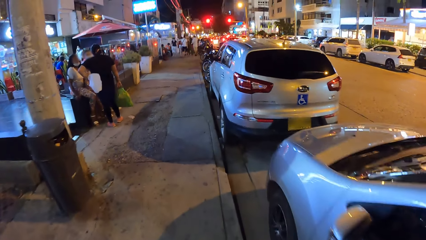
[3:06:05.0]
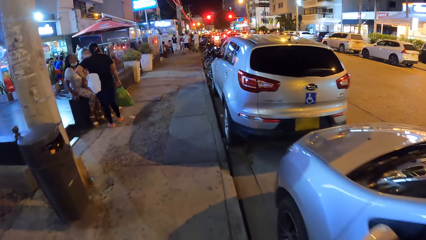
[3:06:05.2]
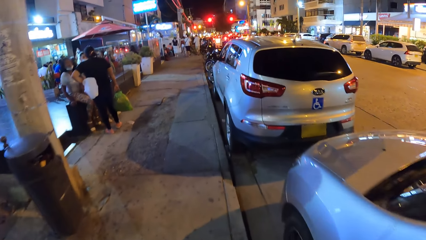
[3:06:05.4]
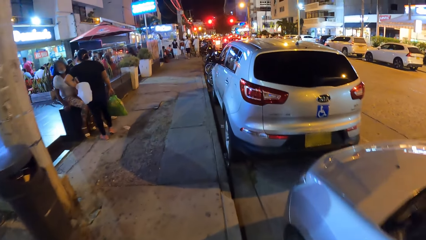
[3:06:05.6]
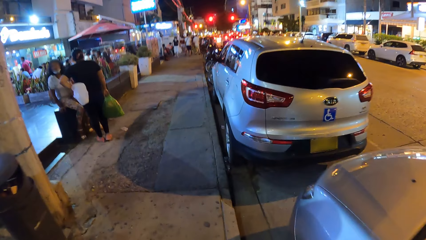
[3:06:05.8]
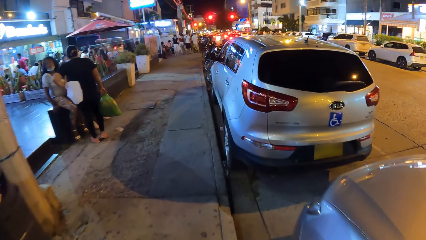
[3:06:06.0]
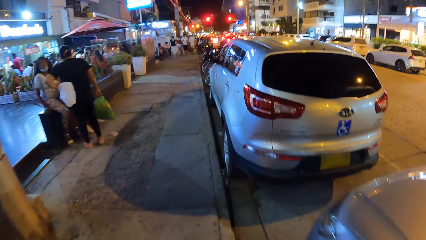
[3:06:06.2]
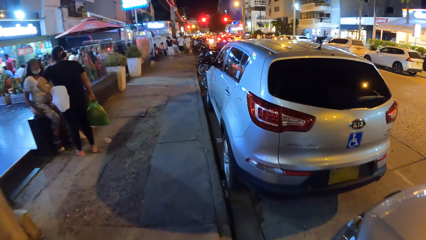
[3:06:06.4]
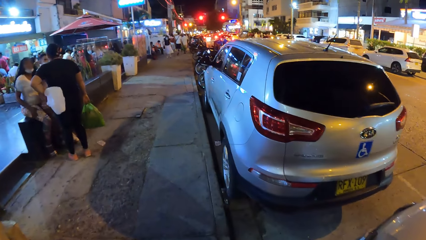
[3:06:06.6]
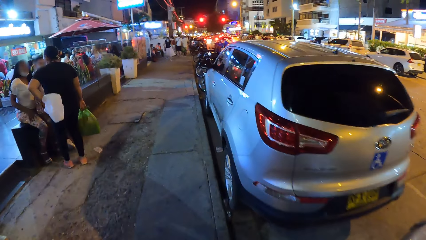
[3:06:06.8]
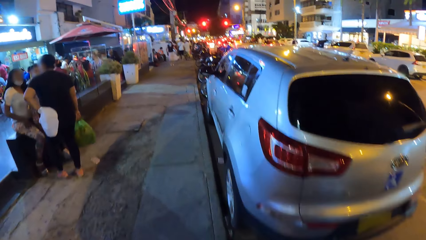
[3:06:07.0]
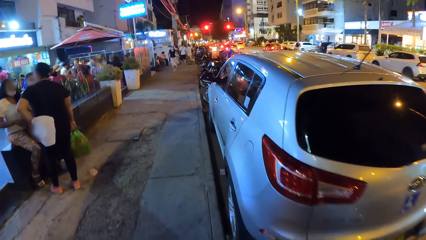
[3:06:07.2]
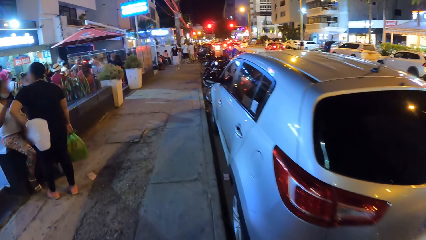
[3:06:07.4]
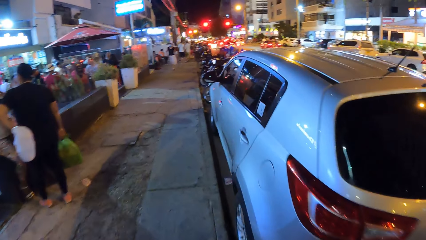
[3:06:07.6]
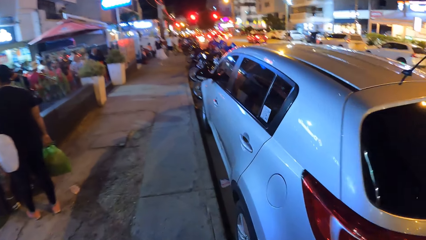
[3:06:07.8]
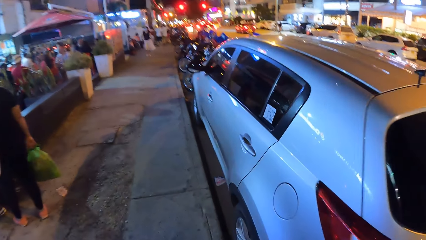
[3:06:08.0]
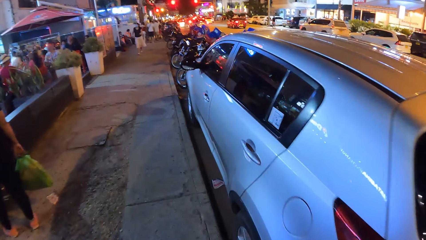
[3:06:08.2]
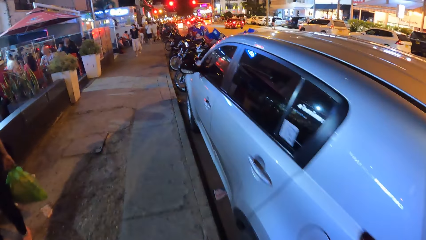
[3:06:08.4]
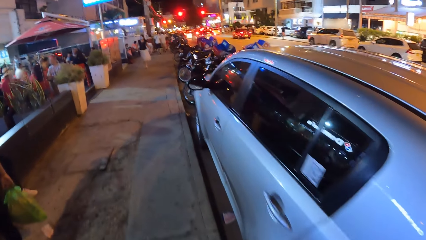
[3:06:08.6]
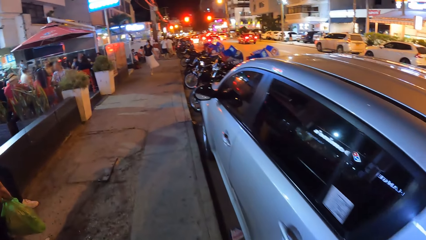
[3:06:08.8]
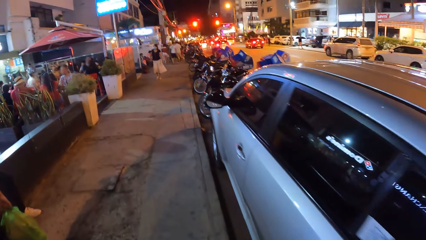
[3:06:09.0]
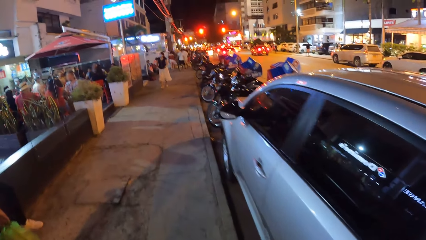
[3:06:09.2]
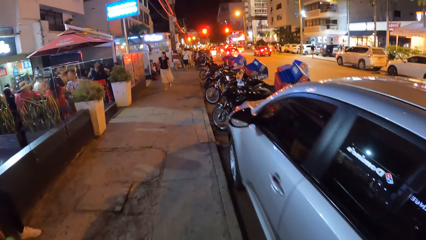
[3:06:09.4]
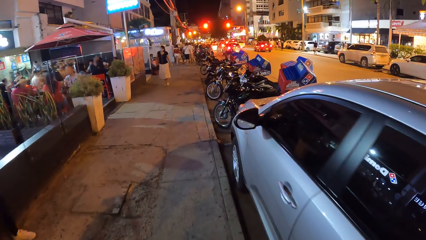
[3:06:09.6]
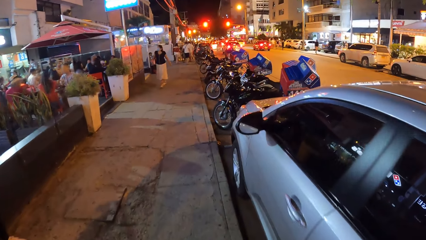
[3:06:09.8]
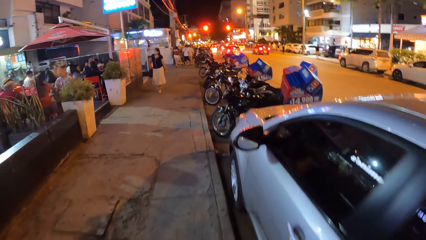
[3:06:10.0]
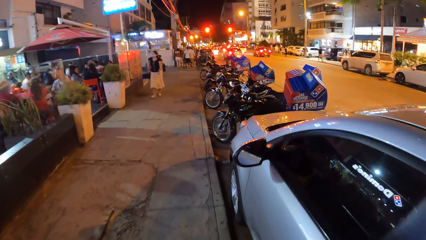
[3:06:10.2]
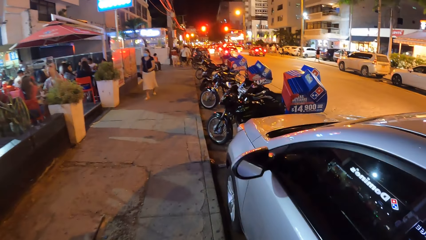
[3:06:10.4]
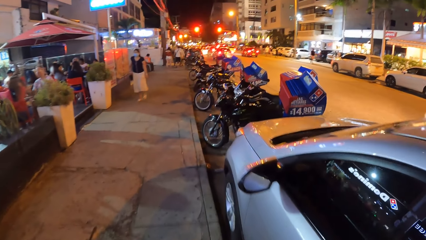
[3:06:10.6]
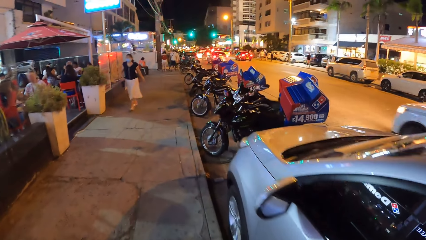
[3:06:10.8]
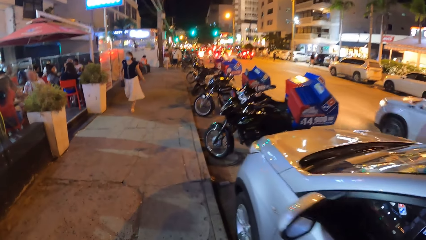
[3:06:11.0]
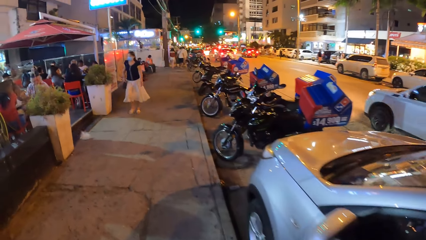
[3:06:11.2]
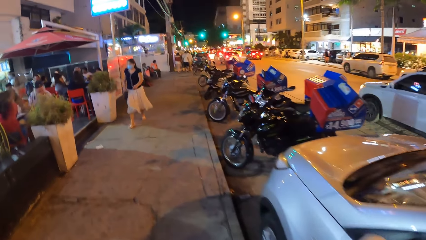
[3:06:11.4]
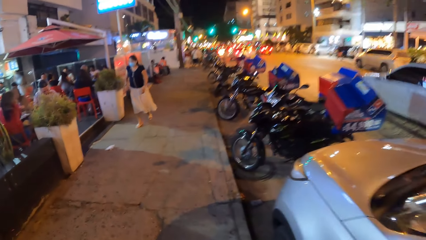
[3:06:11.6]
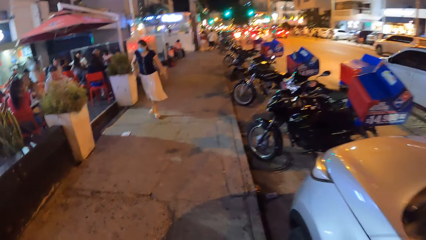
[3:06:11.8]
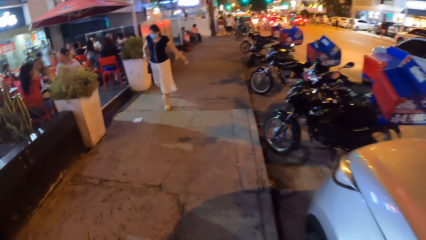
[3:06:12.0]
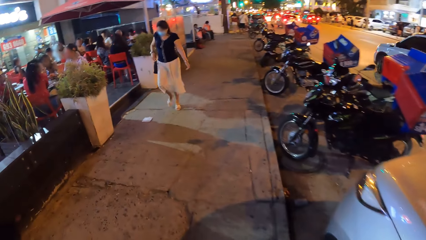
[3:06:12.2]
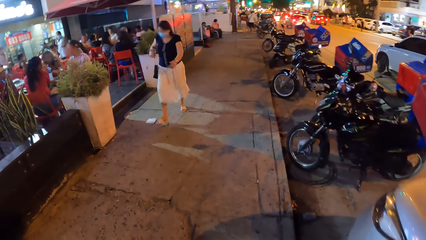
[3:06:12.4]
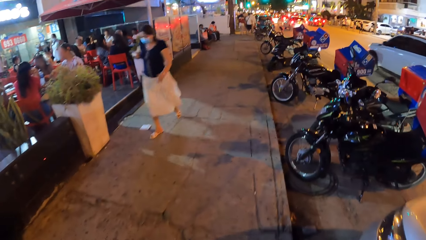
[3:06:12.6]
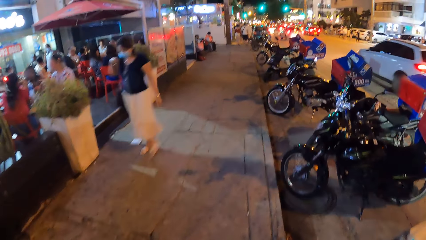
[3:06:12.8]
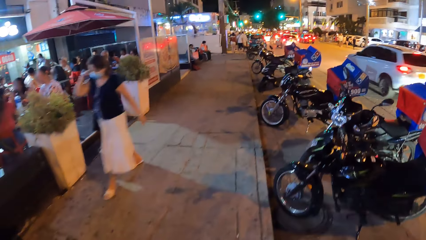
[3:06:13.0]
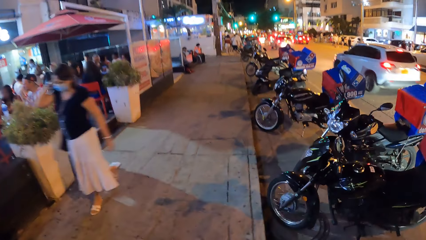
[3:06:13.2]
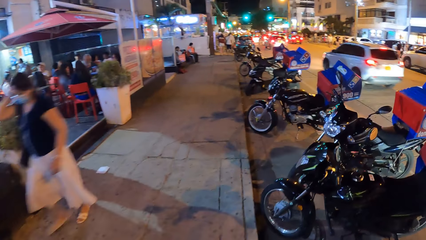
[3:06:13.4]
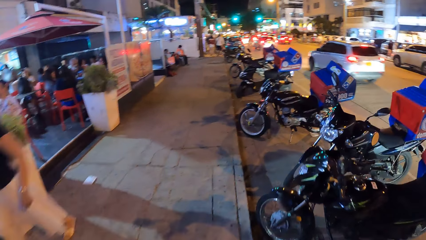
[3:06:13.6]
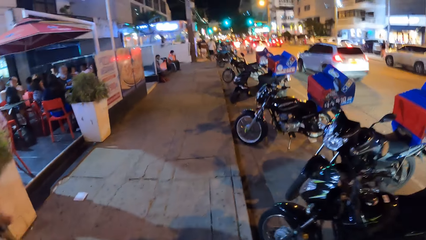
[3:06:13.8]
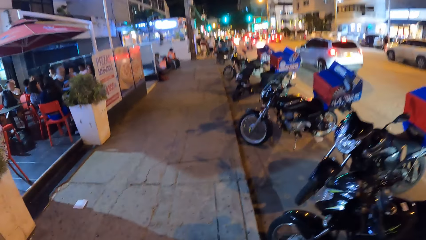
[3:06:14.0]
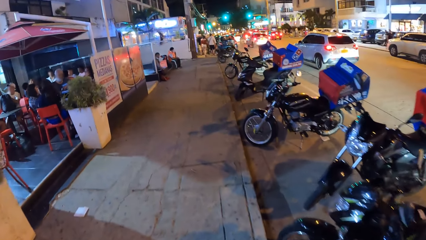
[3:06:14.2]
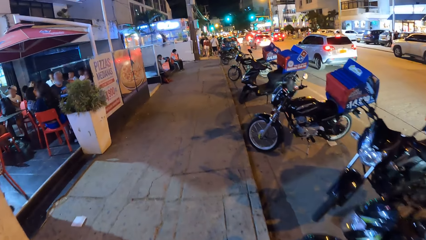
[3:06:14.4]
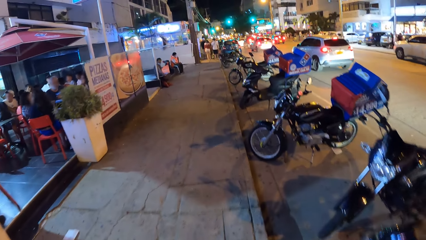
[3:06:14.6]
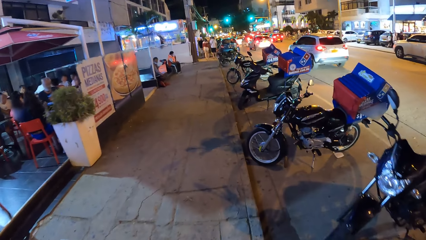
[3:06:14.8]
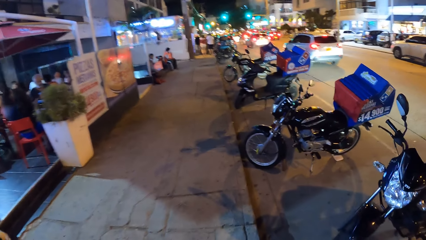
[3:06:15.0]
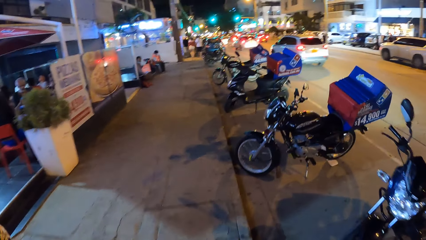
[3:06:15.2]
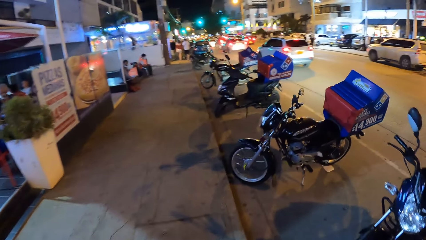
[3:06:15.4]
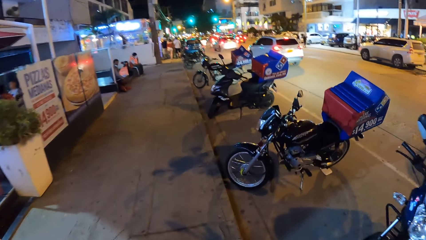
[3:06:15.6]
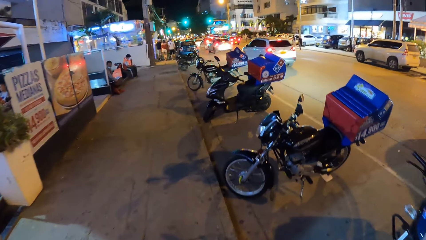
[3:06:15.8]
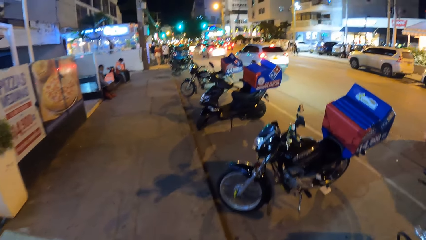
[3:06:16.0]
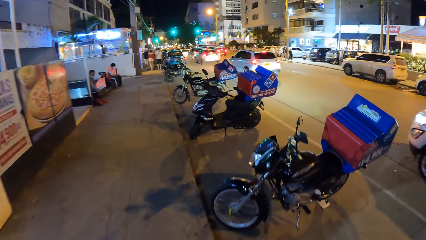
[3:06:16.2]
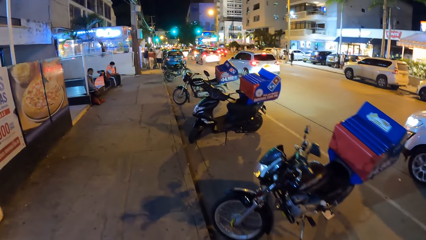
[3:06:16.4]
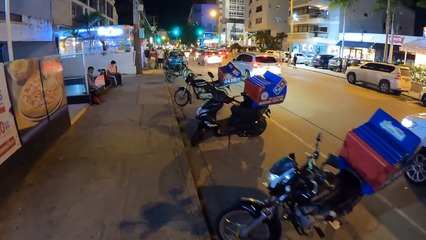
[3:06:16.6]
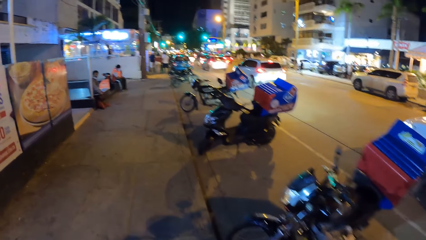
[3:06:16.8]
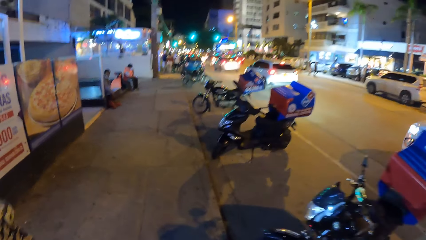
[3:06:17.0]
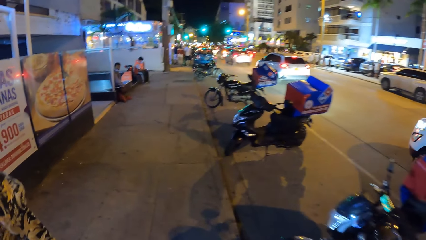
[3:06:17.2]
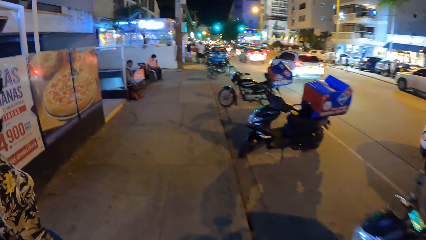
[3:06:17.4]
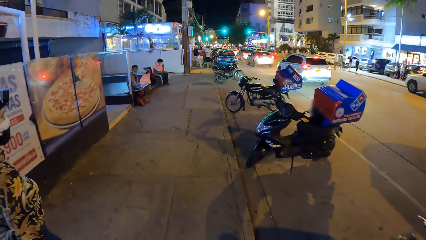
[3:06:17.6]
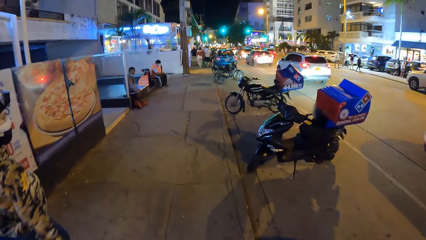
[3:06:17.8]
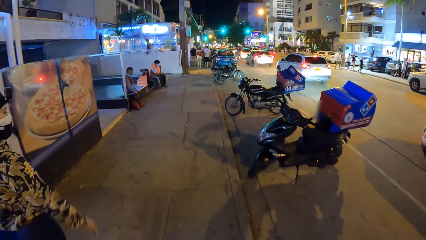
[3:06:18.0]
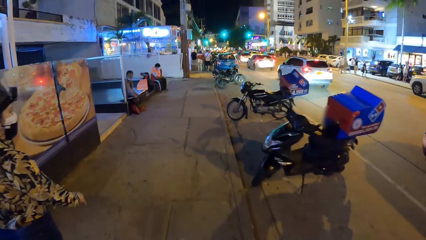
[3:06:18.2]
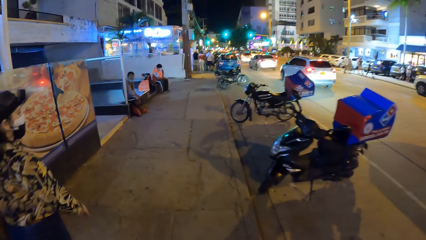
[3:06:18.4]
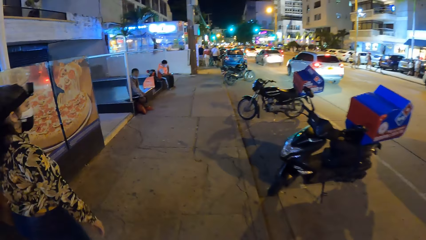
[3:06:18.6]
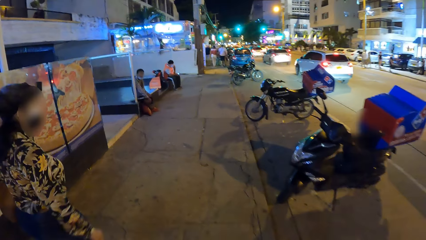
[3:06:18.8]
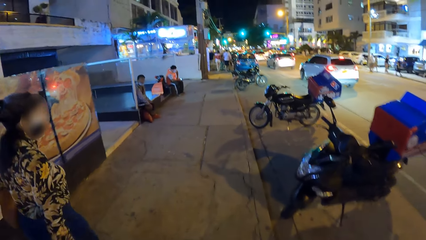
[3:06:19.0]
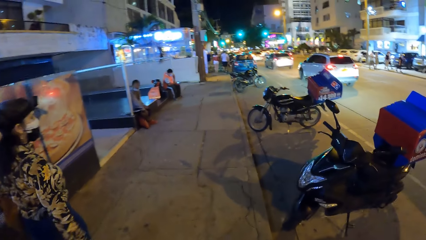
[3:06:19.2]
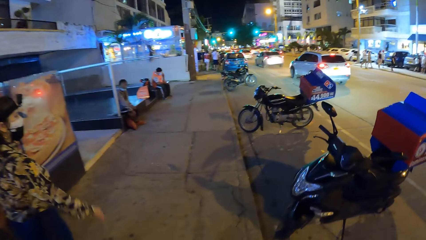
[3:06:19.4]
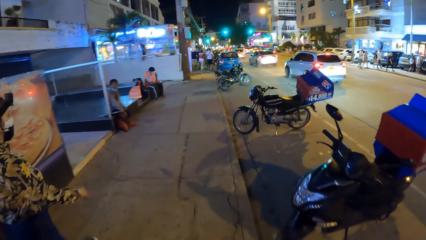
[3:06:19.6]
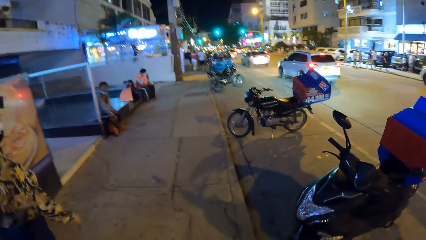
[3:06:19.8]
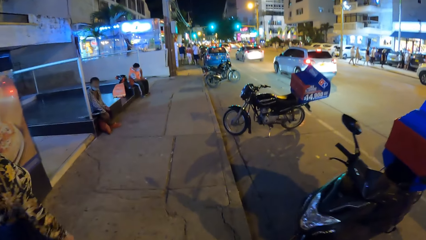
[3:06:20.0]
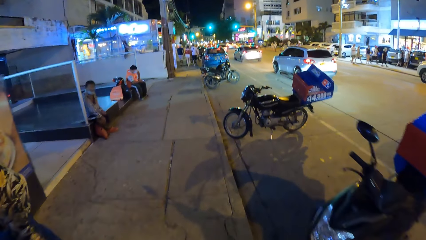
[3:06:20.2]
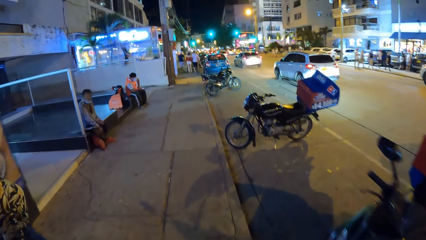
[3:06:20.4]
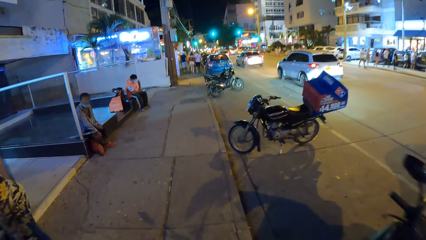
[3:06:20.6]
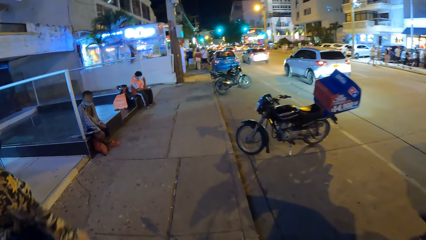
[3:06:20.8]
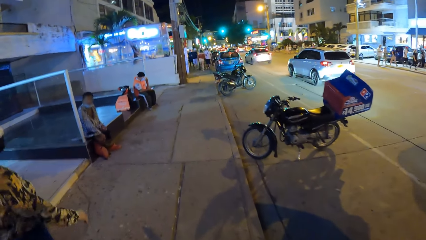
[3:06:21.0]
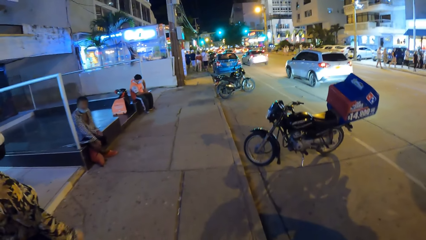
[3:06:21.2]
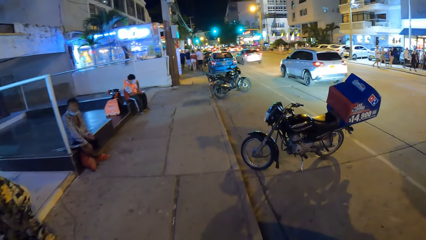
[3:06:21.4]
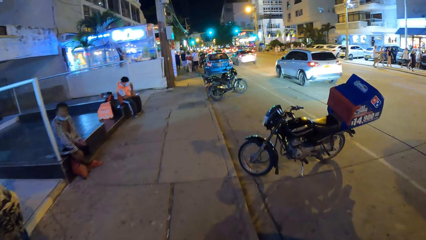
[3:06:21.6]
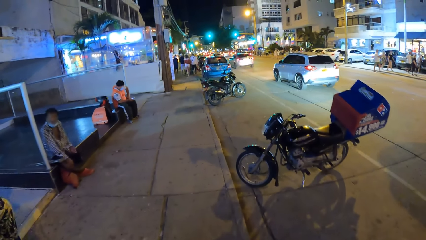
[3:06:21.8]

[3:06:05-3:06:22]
A white car drives past the camera wearer. A female walks along the pavement. The camera wearer walks along the pavement.
